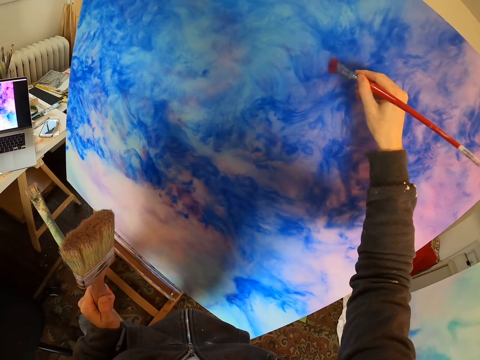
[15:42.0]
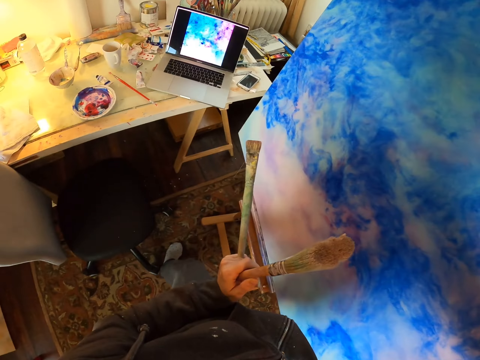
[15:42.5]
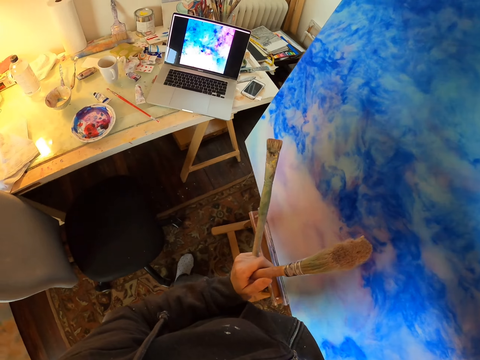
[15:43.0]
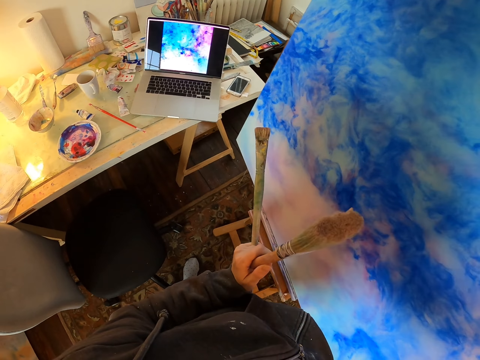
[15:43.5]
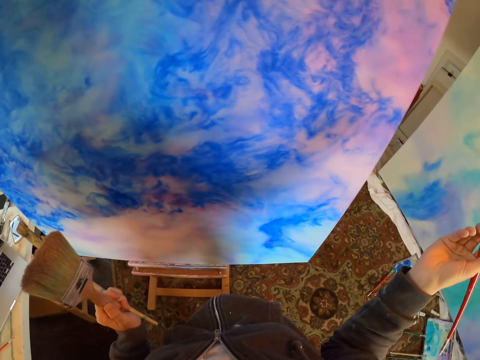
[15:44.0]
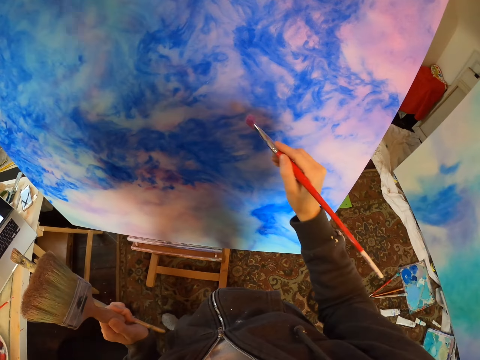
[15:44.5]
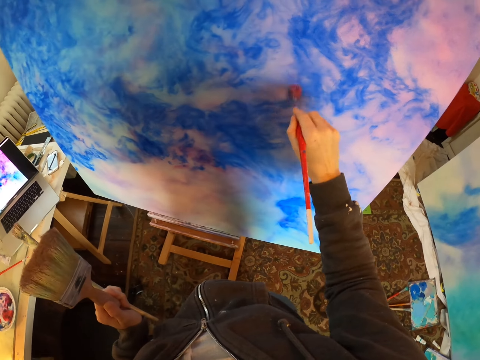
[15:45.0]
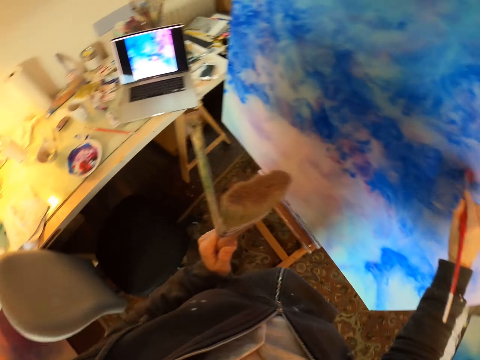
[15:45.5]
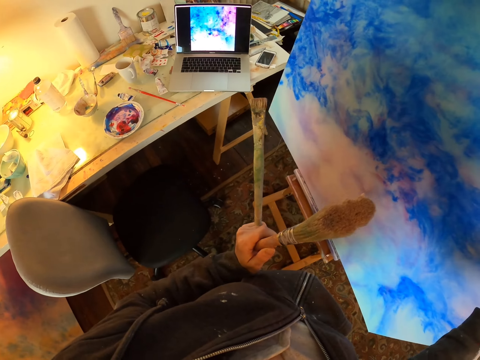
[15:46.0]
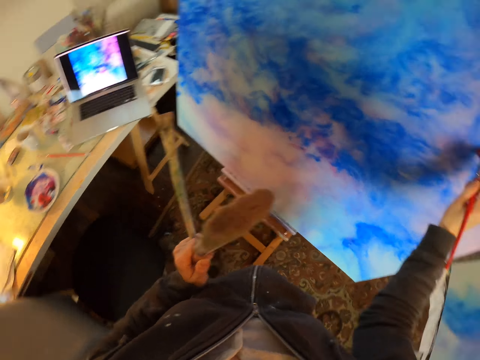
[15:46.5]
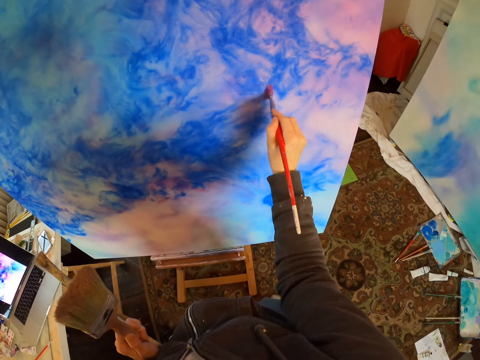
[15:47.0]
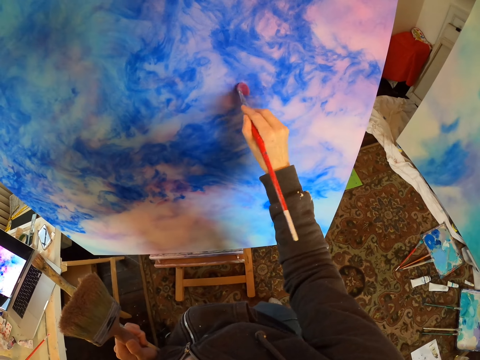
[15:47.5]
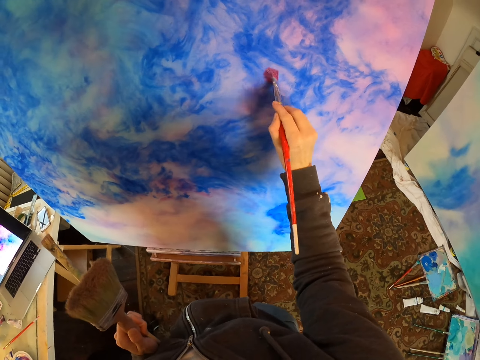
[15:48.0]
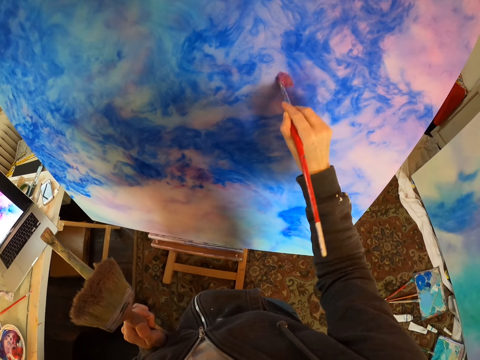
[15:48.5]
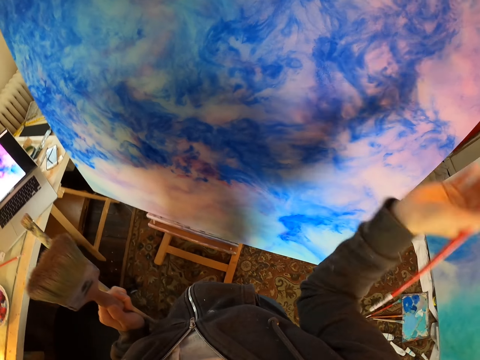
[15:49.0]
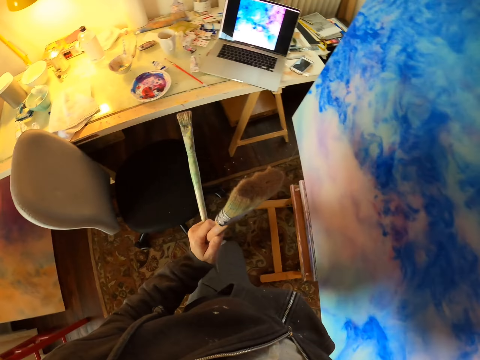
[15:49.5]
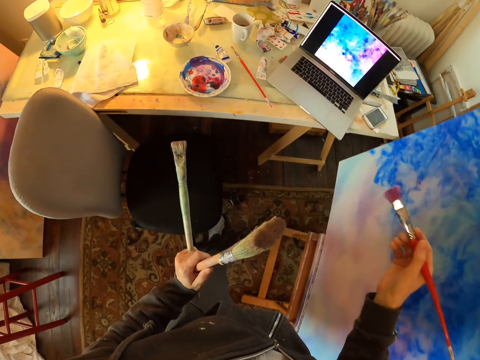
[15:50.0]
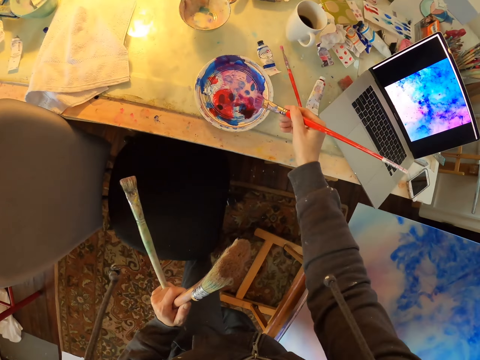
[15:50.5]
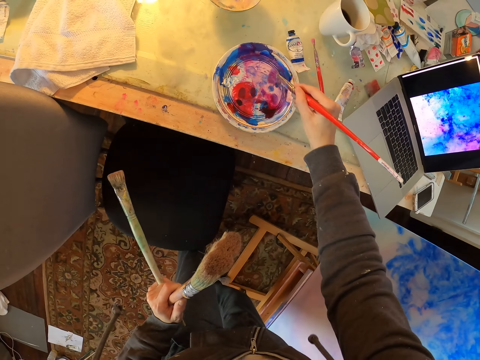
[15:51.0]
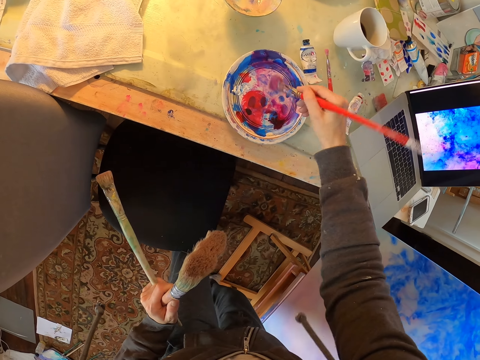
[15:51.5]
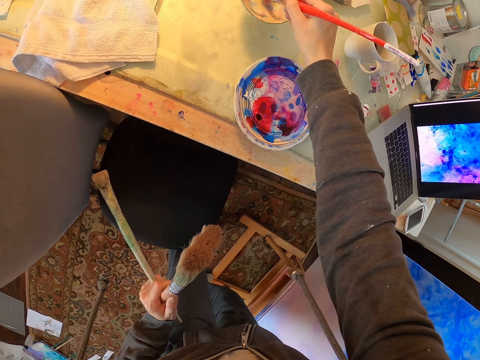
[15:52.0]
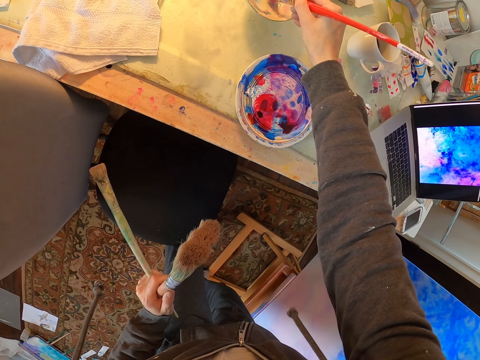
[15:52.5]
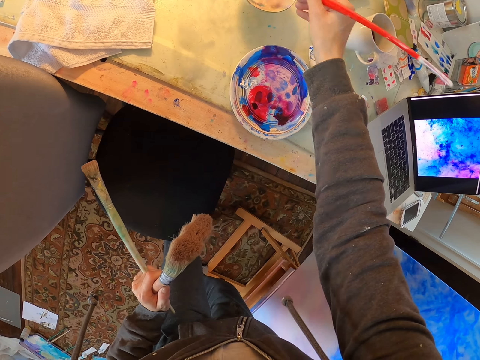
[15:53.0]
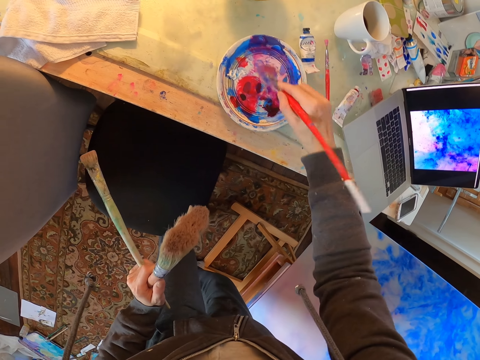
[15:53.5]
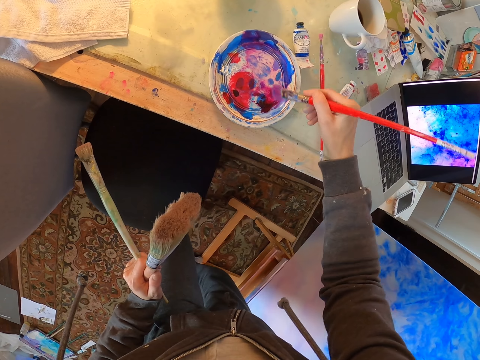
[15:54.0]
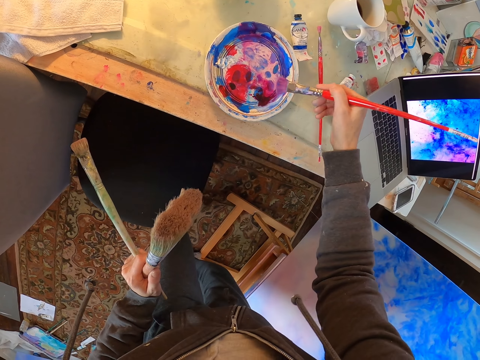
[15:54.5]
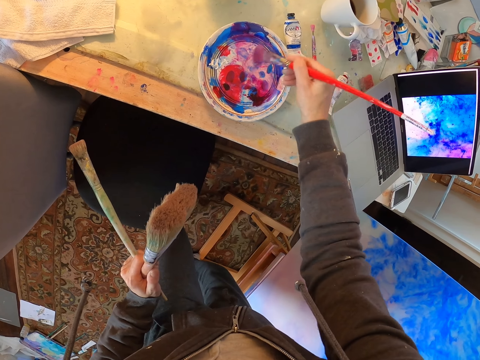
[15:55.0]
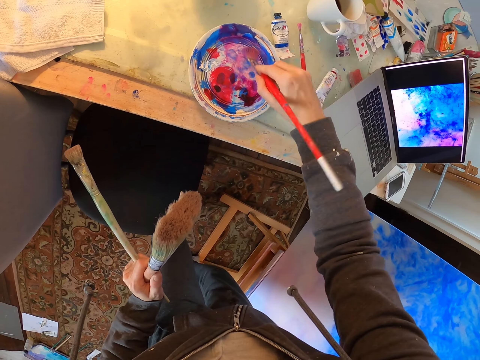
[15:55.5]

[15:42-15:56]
The camera wearer paints the paint board. They look at the laptop screen. They paint. They look at the laptop screen. They paint on the paint board. They look at the laptop screen. They scoop paint. They dip the painting brush in the bowl. They stir the painting brush in the pallet.

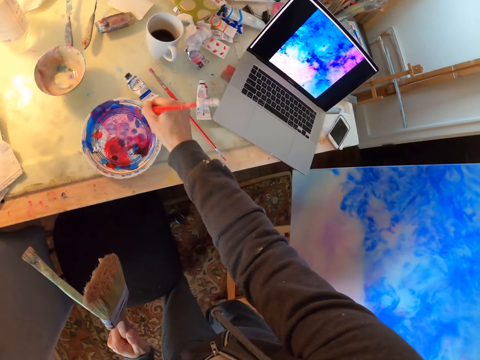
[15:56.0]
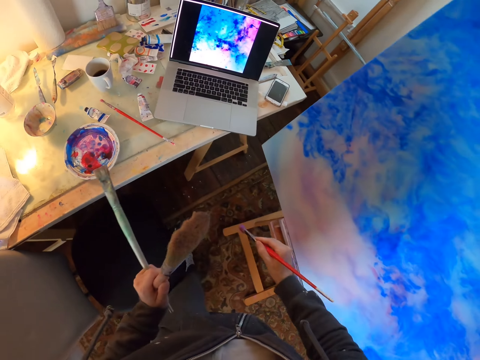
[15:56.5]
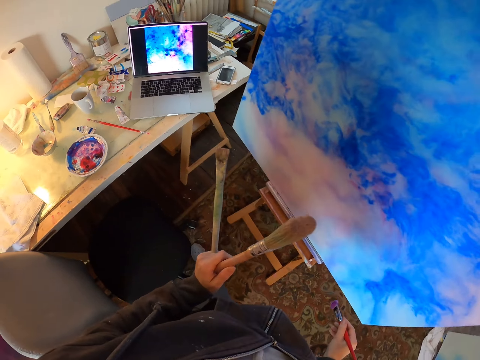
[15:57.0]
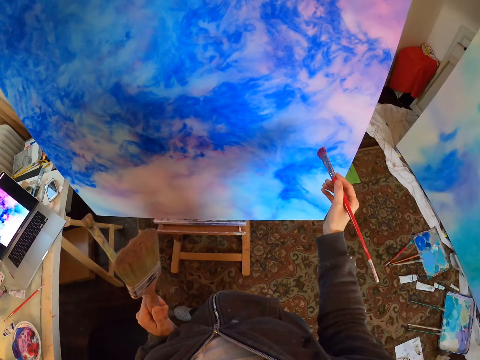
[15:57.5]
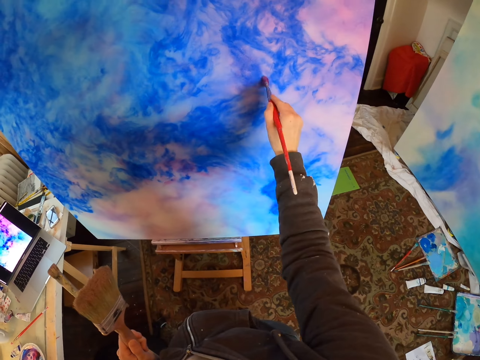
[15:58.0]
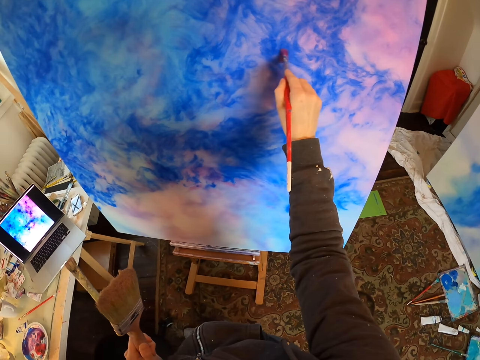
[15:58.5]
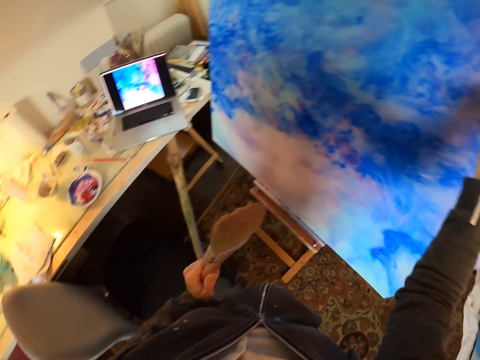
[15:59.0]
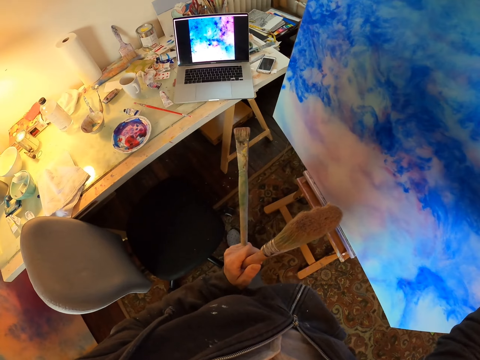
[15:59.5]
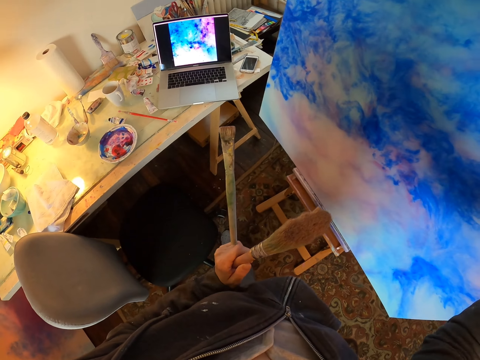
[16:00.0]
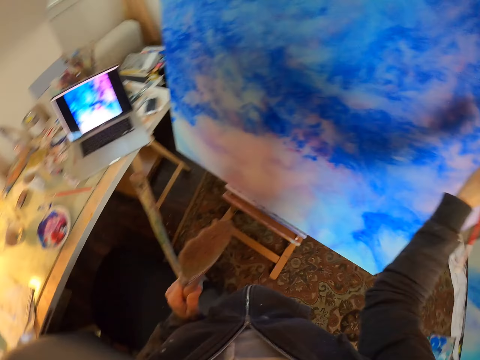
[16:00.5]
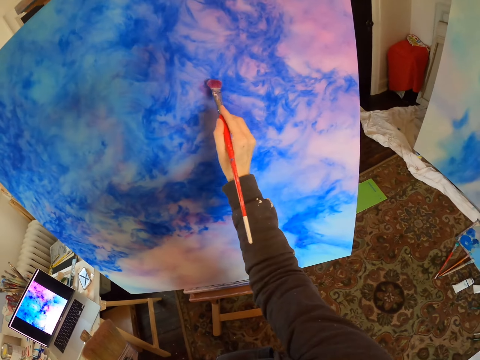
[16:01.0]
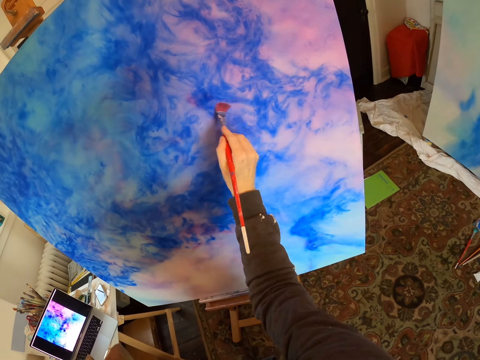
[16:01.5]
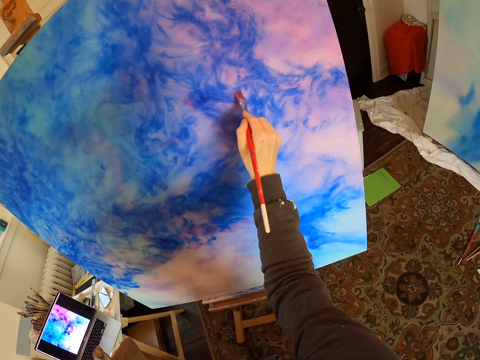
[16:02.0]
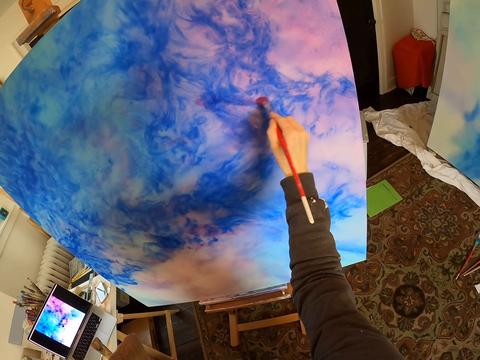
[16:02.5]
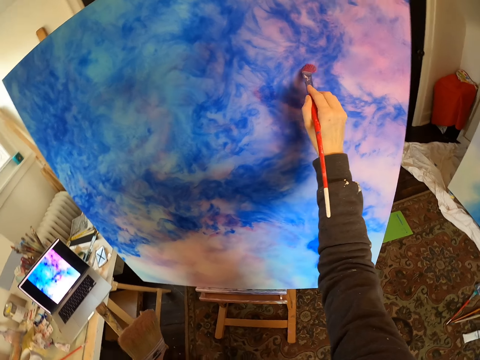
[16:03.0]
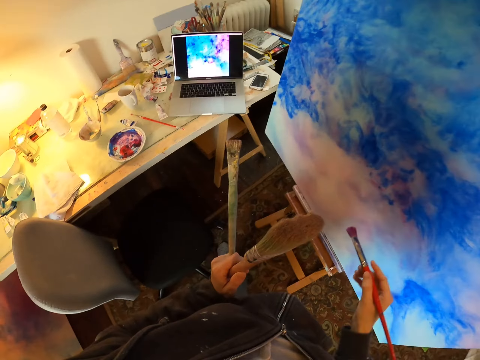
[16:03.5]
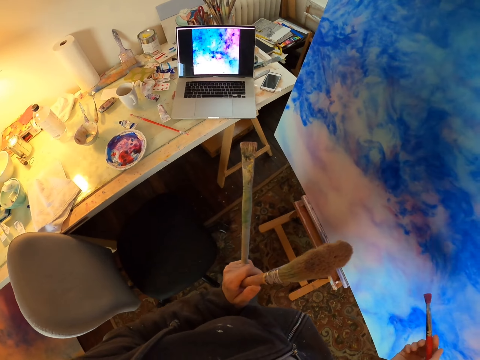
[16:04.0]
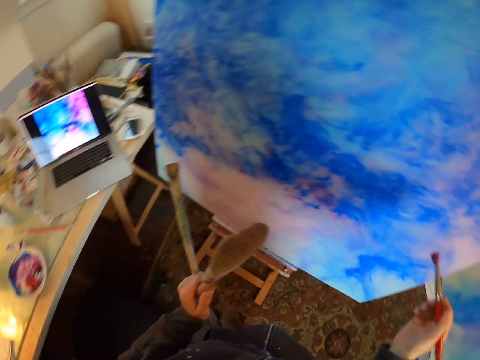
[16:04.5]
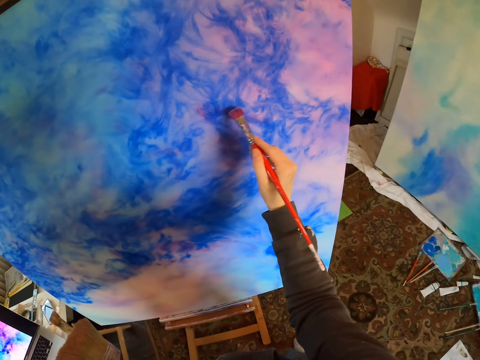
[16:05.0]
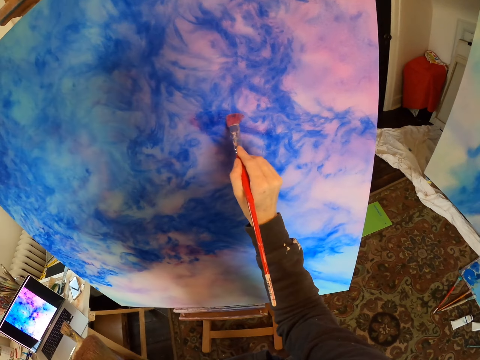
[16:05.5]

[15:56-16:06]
The camera wearer paints. They look at the paint board. They look at the laptop. They paint.

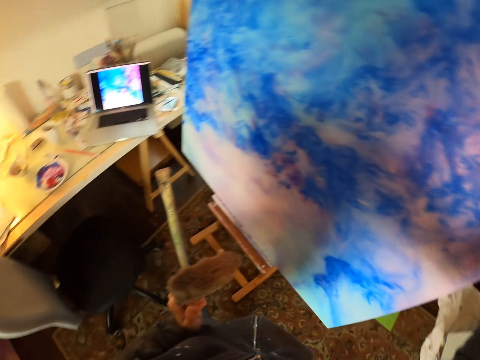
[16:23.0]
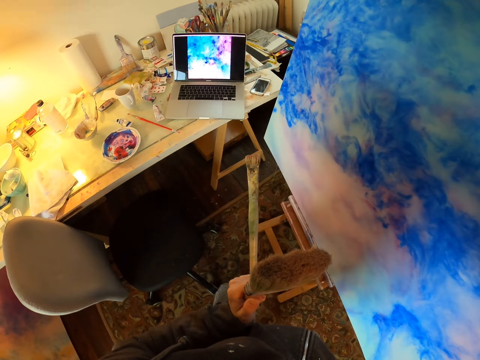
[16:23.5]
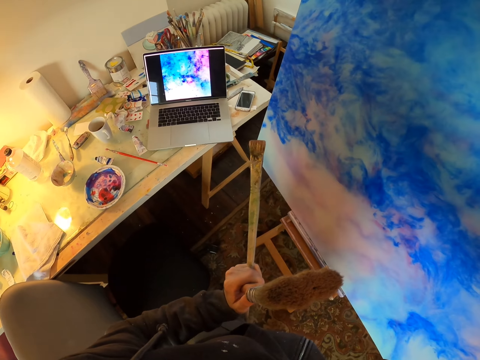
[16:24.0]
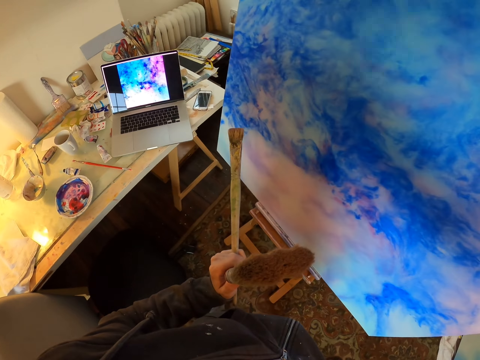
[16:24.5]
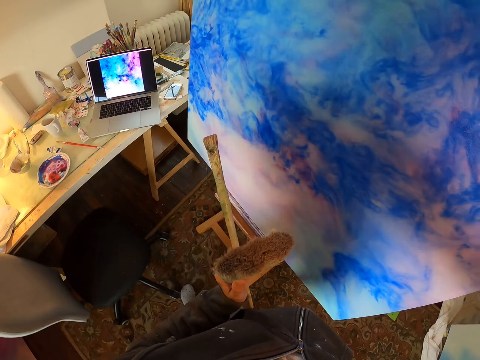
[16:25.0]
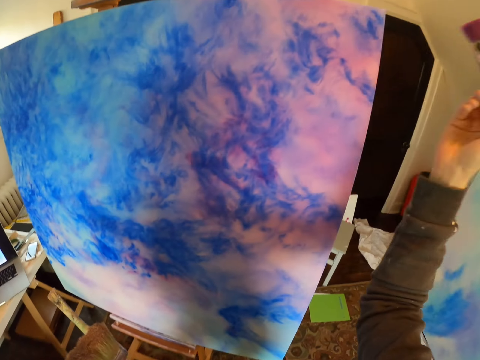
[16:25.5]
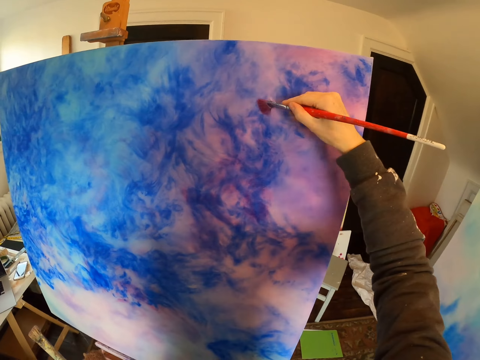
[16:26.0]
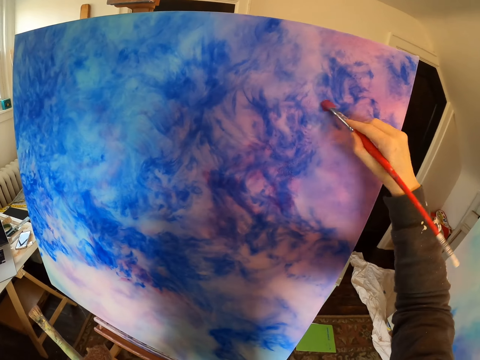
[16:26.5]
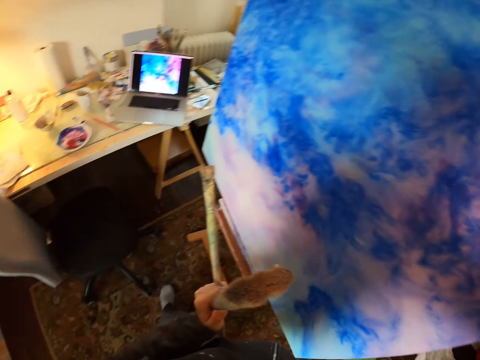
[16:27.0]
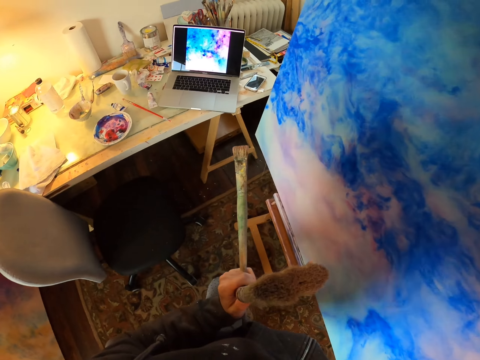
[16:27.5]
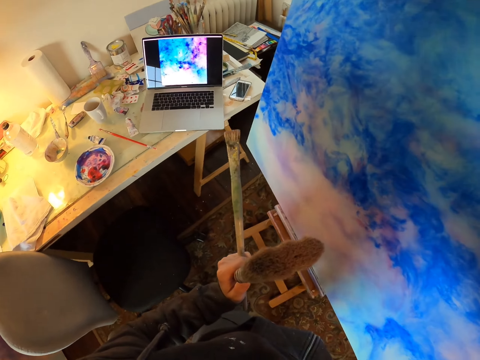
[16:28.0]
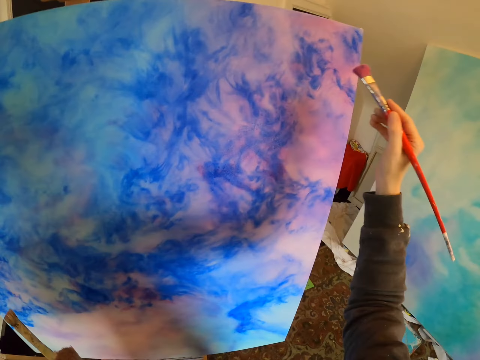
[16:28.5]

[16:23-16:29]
The camera wearer looks at the laptop screen. They paint on the paint board. They look at the laptop screen.
